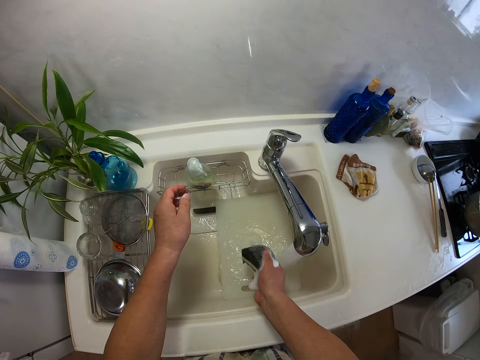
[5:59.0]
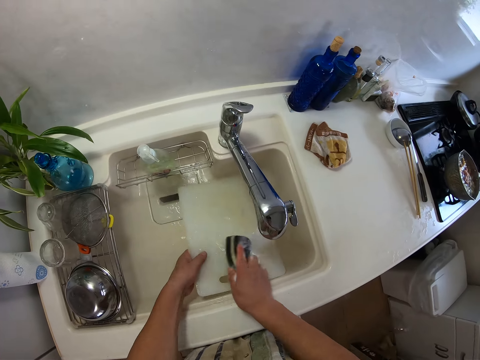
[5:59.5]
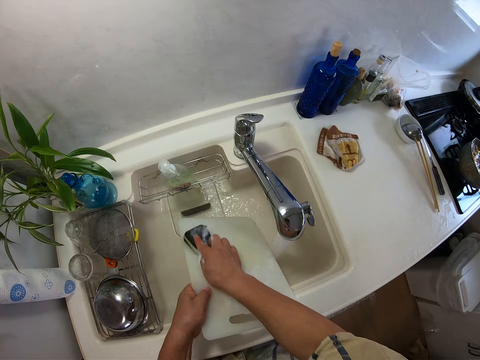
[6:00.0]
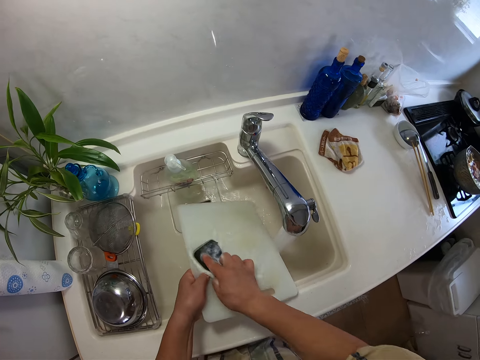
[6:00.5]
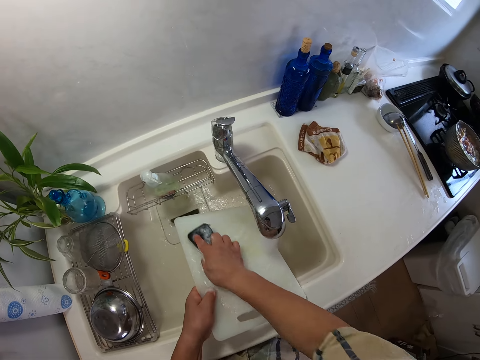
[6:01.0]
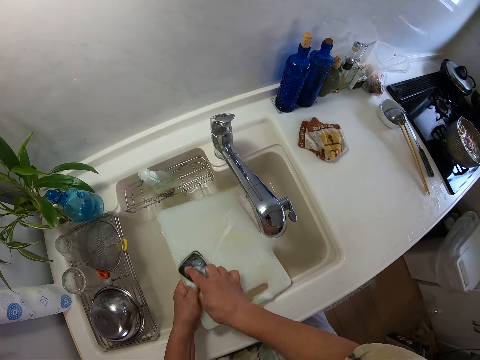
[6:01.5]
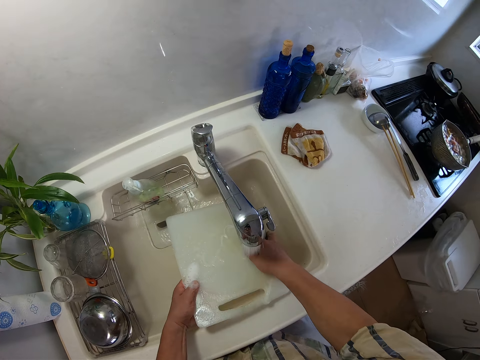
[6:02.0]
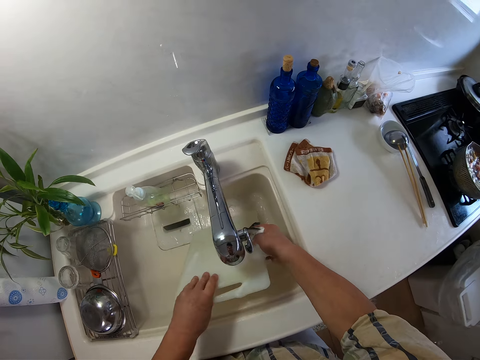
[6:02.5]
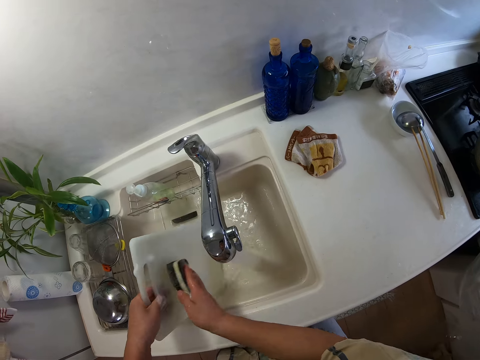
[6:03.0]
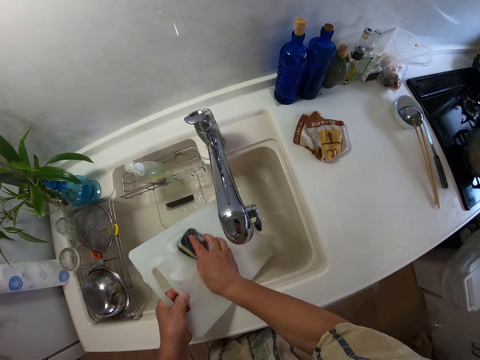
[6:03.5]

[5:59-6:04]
The camera wearer passes the sponge to his right hand. He picks up the chopping board in the sink with his left hand. He washes the chopping board with the sponge in his right hand.

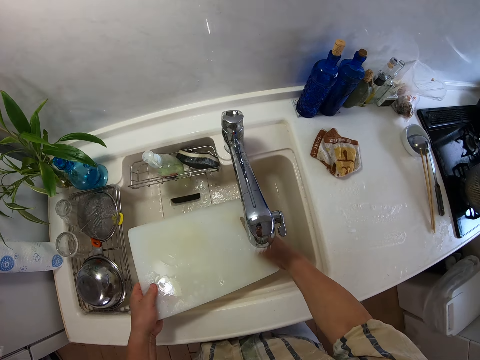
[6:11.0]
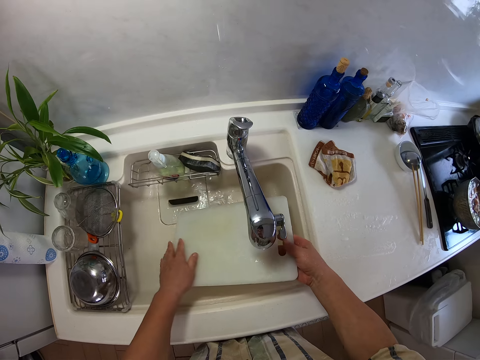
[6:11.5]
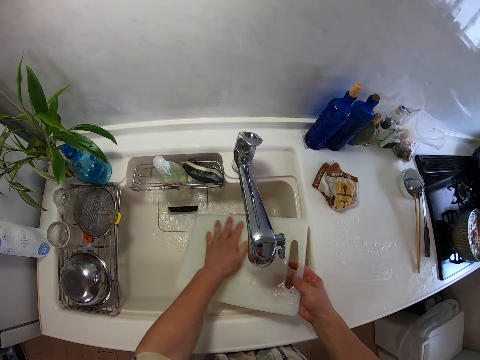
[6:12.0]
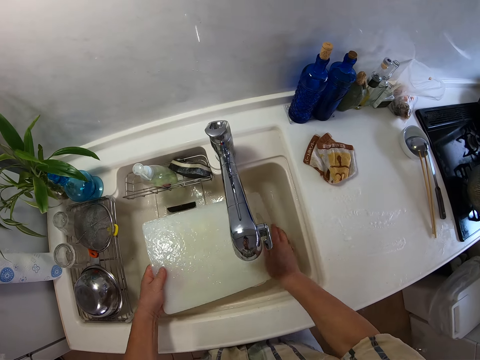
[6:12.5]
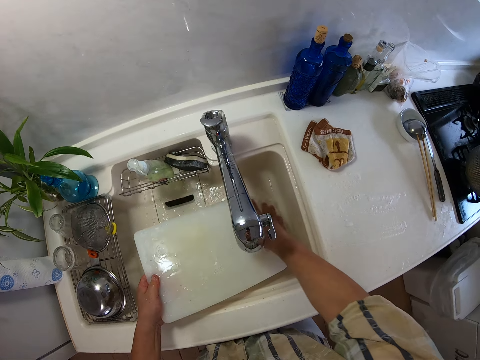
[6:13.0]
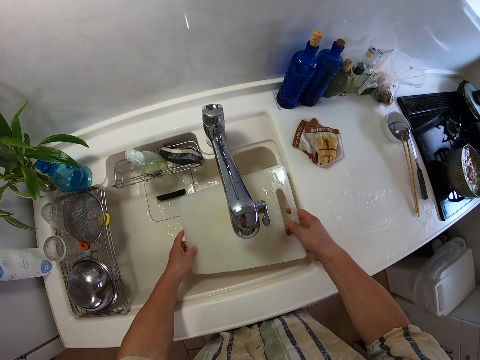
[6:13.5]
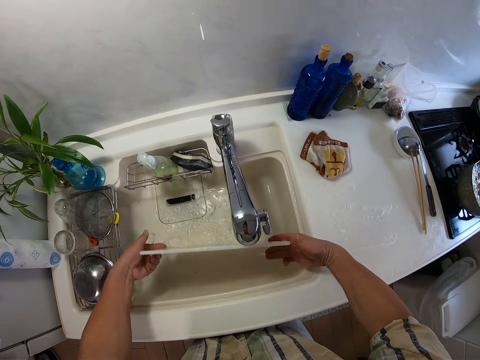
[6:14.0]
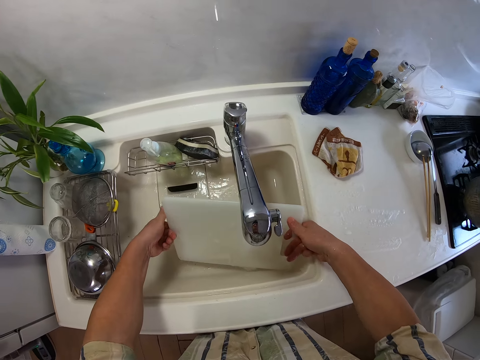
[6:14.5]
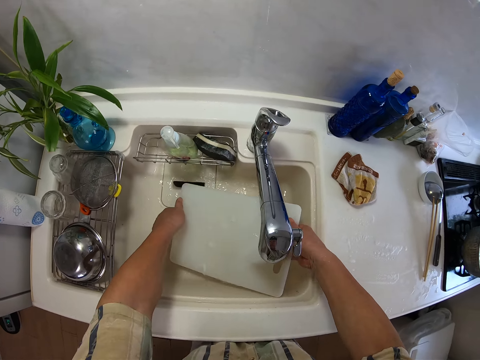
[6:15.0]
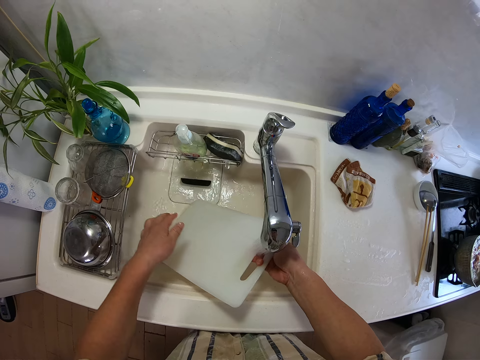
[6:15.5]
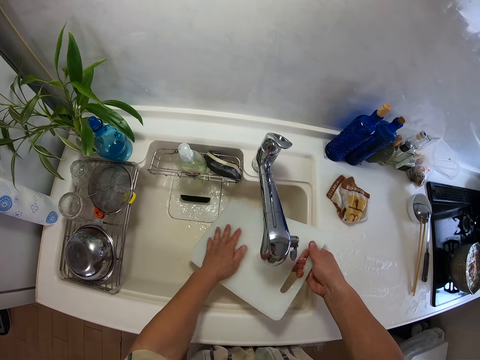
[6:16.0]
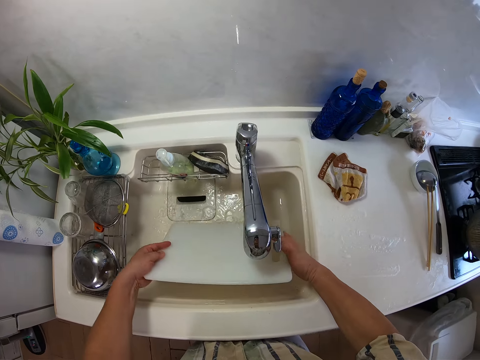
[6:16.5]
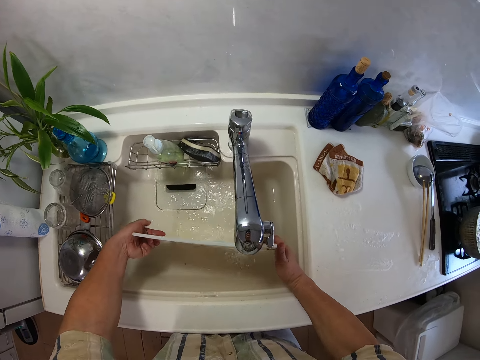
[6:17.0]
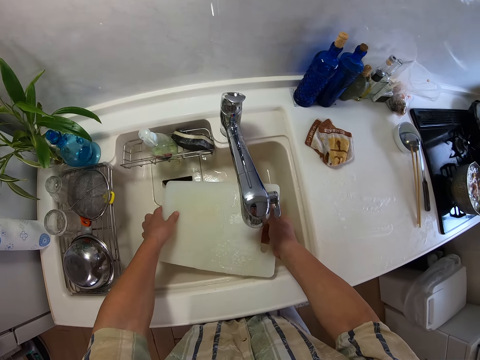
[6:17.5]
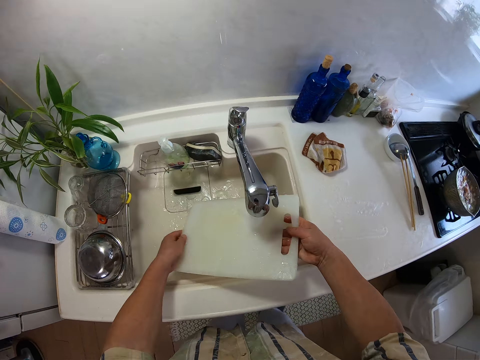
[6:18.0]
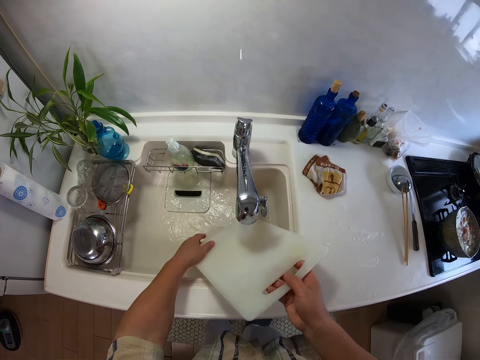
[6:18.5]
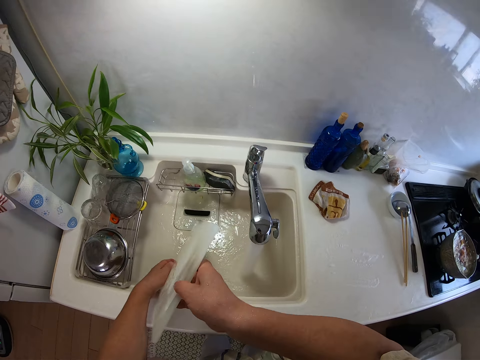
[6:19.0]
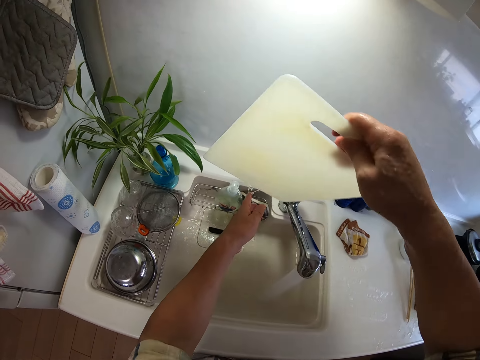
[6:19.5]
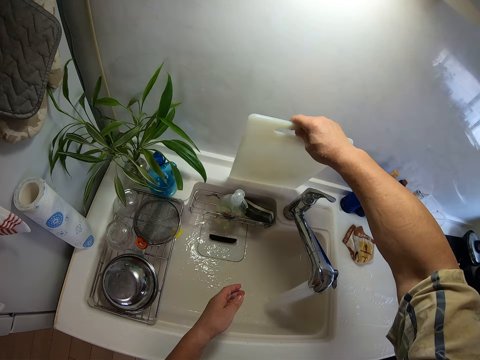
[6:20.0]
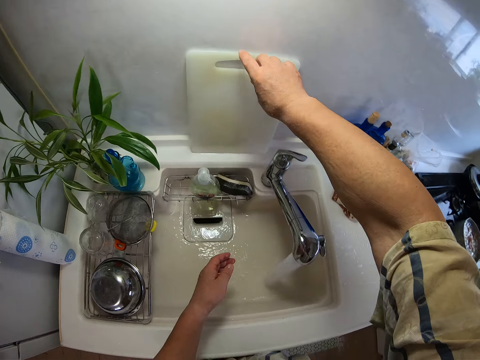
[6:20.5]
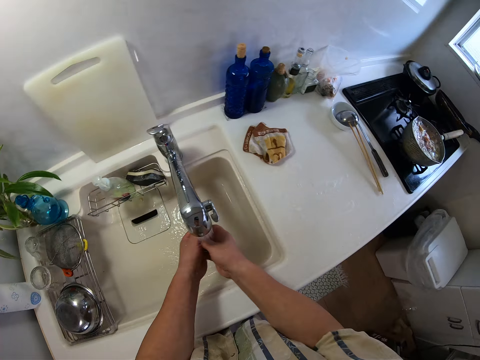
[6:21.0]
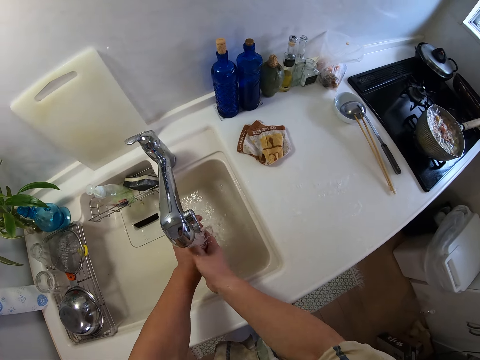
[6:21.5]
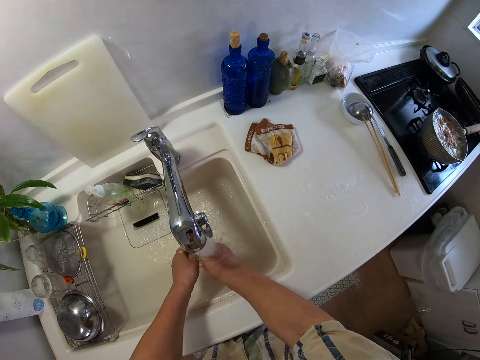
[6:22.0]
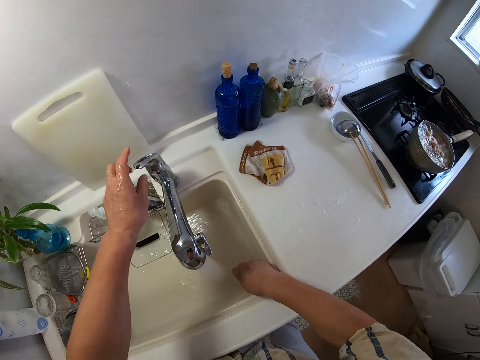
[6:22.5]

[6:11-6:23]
The camera wearer washes the chopping board. He puts the chopping board behind the tap on the sink top with his right hand. He rinses his hands.

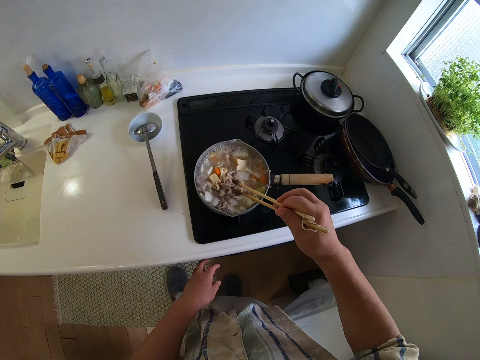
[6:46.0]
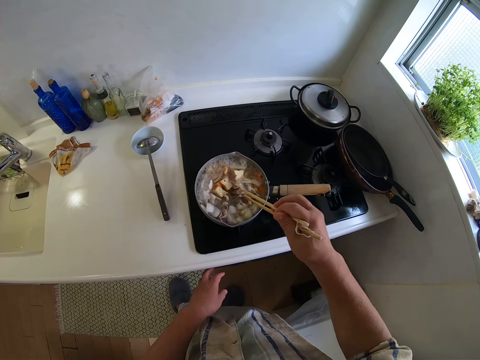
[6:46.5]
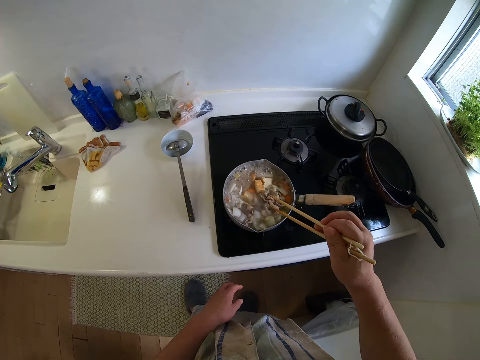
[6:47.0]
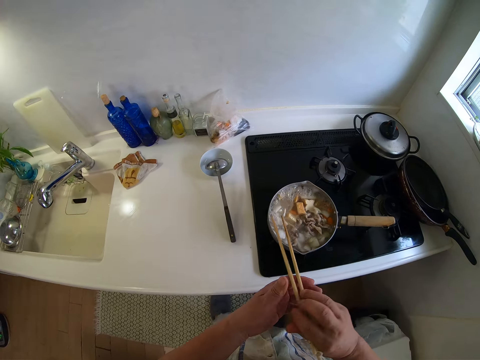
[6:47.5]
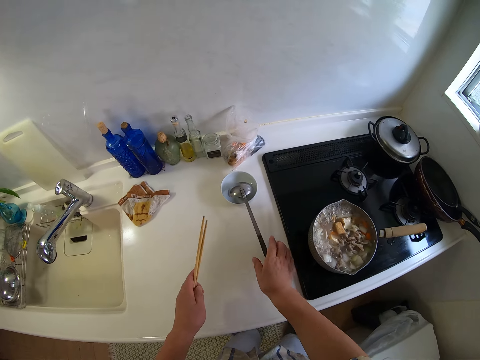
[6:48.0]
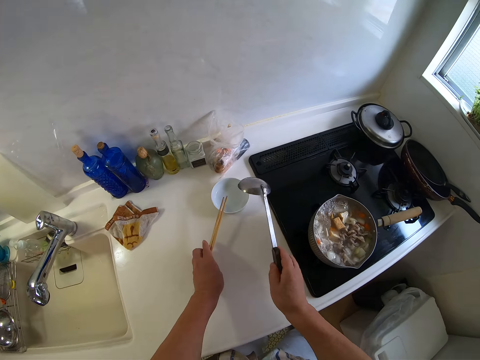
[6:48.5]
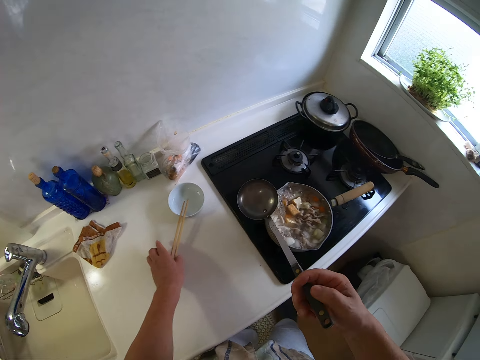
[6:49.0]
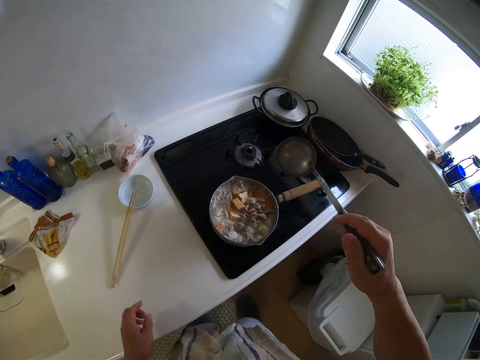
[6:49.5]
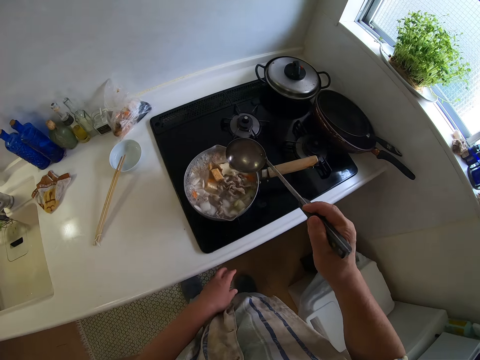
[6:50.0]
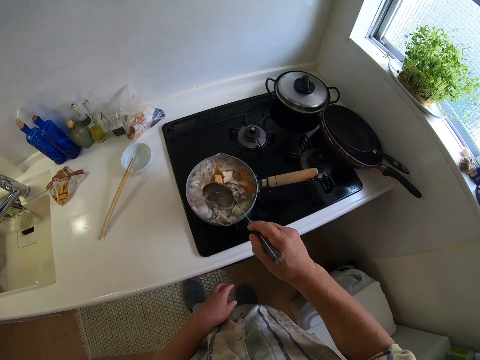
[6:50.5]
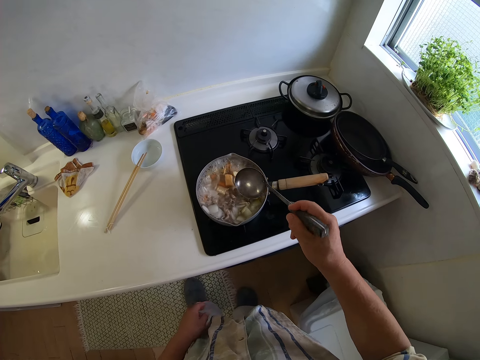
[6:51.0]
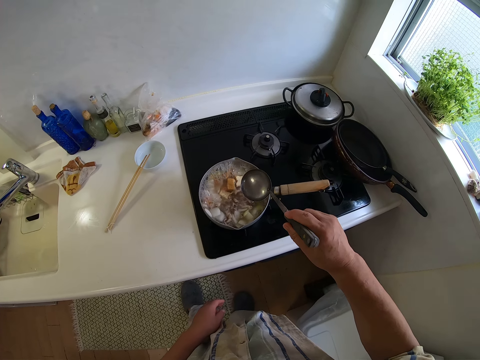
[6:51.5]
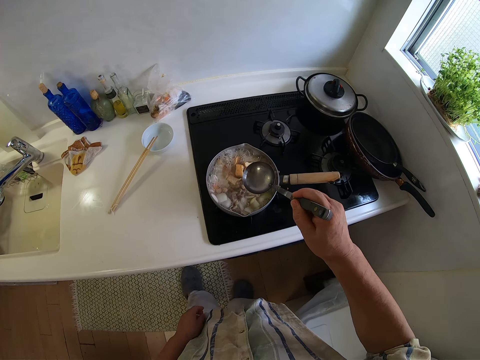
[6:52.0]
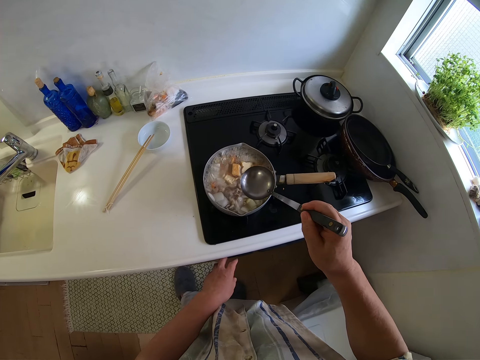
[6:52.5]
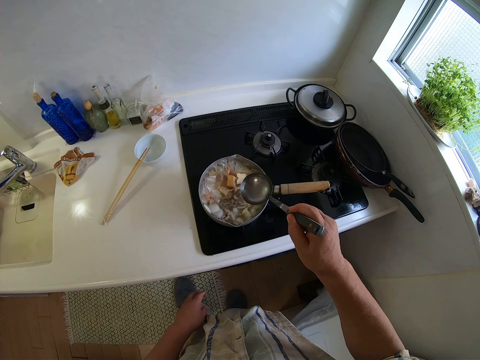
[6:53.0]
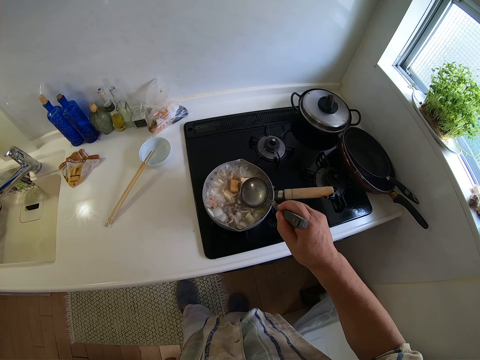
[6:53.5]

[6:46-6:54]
The camera wearer passes the chopsticks to his left hand. He picks up the spoon in the bowl with his right hand. He puts the chopstick on the table top with his left hand. He stirs the food.

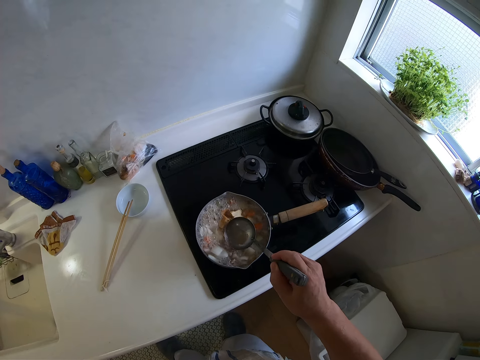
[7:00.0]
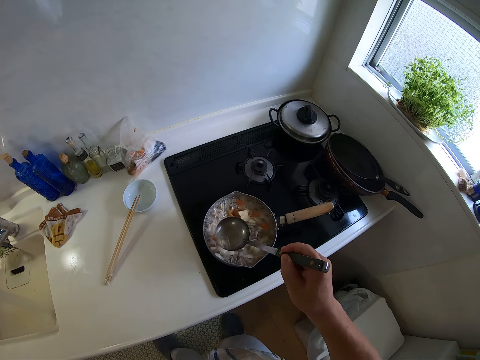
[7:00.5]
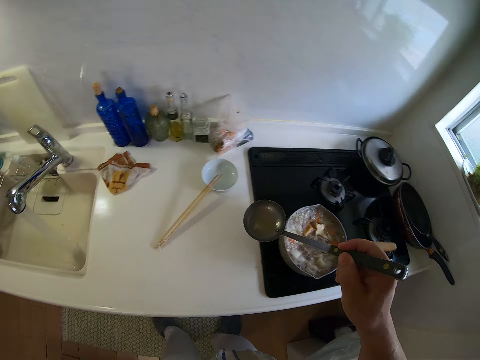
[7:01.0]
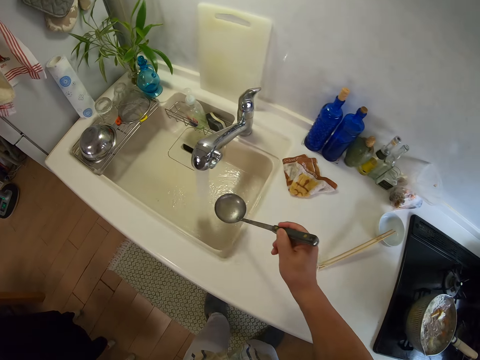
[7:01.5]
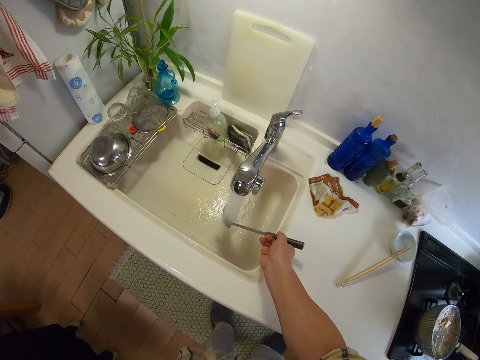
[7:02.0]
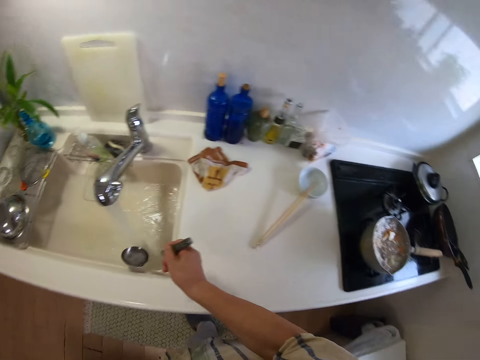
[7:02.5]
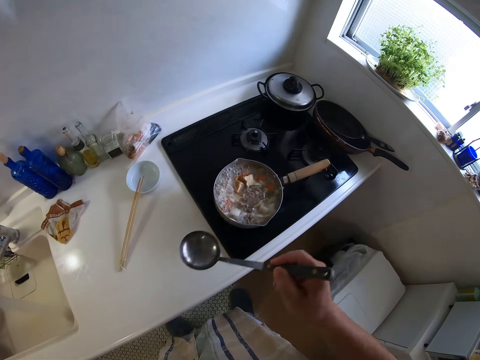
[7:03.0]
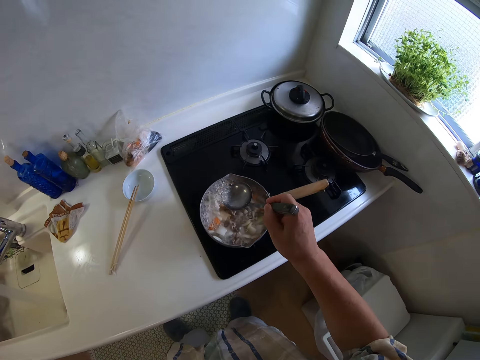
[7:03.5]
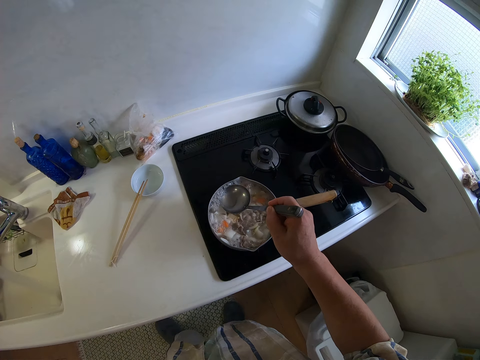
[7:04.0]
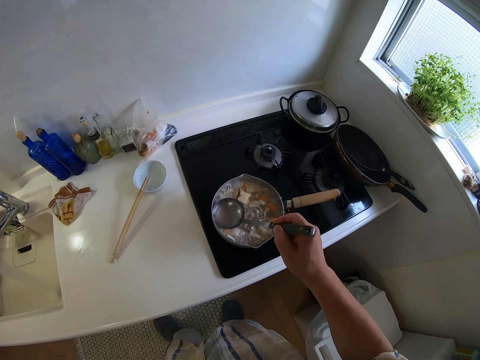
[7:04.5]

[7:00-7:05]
The camera wearer scoops the top layer of the soup. He pours the water in the spoon in a sink with his right hand. He scoops some water in a pot with the spoon in his right hand.
